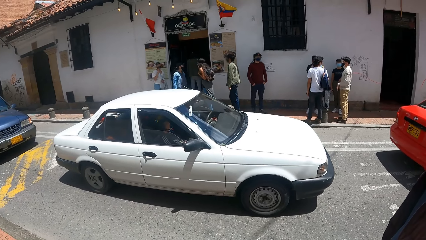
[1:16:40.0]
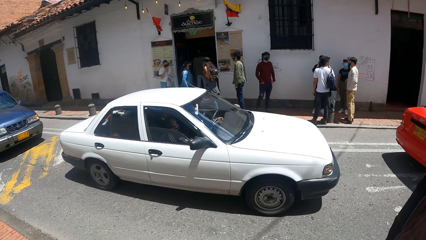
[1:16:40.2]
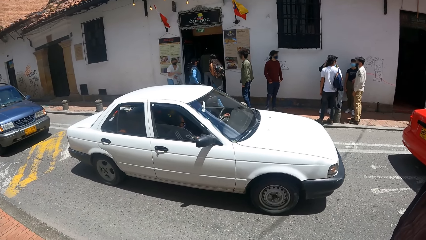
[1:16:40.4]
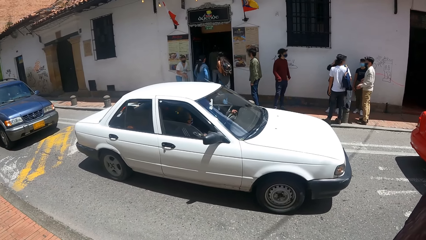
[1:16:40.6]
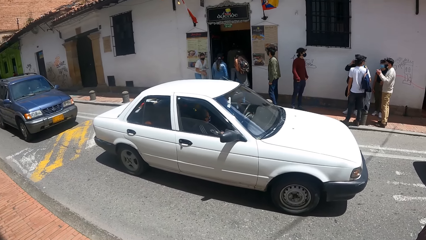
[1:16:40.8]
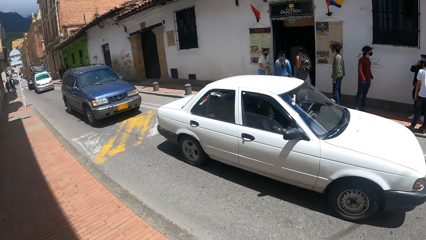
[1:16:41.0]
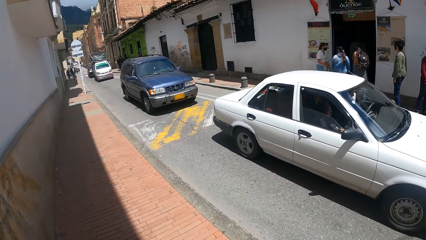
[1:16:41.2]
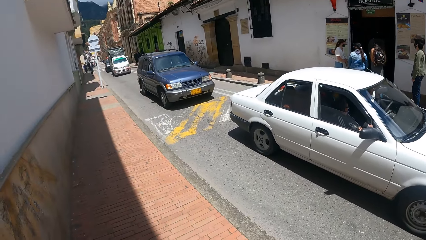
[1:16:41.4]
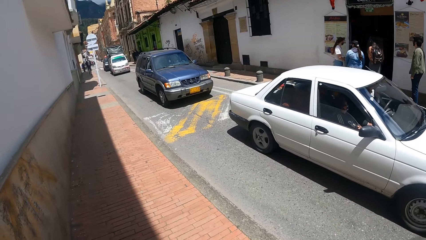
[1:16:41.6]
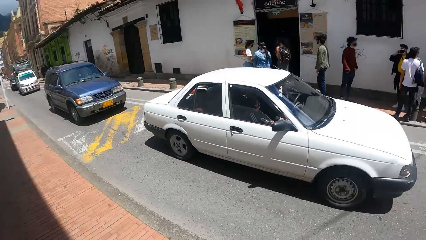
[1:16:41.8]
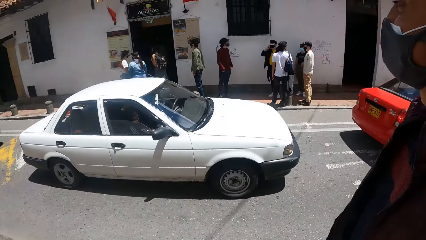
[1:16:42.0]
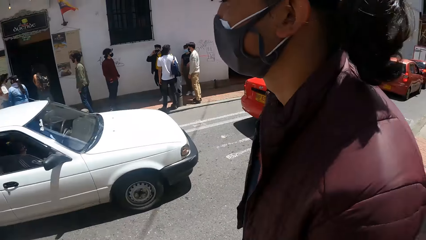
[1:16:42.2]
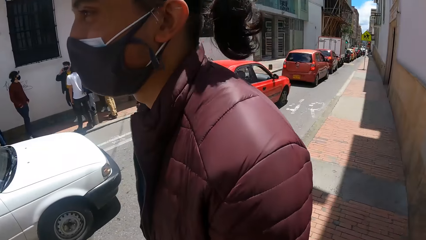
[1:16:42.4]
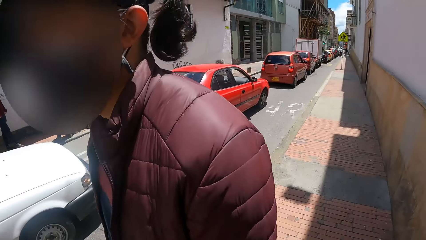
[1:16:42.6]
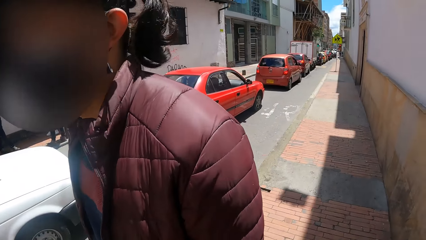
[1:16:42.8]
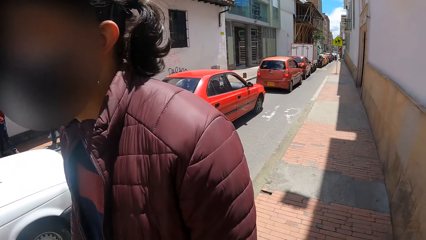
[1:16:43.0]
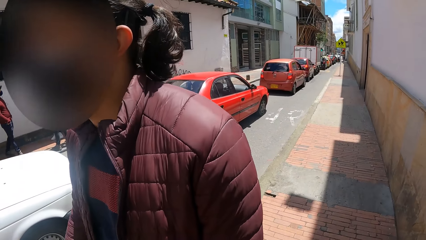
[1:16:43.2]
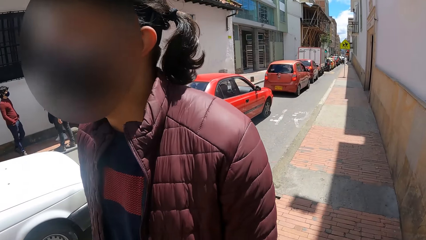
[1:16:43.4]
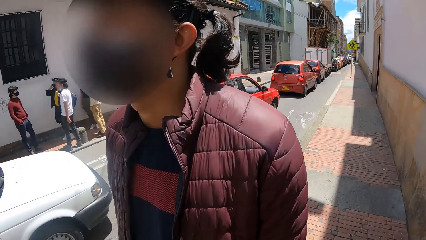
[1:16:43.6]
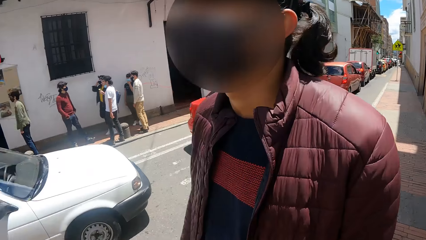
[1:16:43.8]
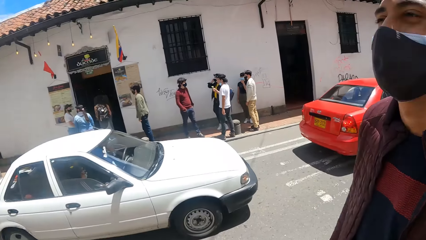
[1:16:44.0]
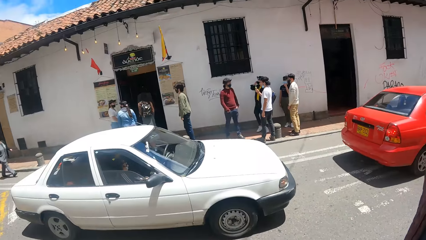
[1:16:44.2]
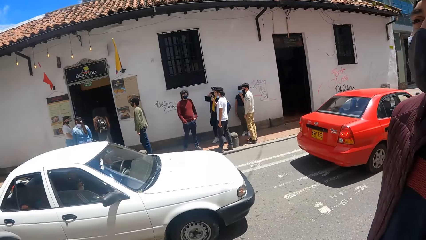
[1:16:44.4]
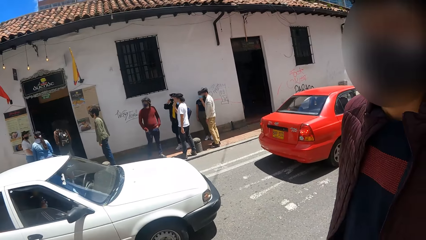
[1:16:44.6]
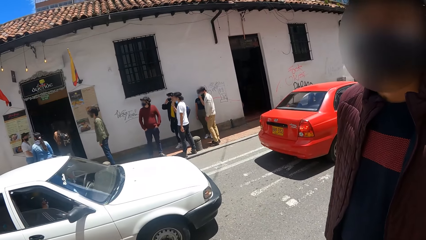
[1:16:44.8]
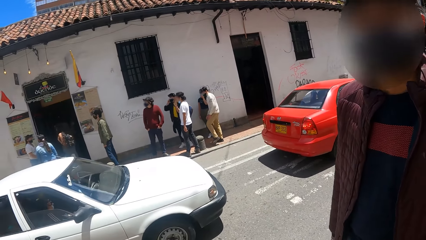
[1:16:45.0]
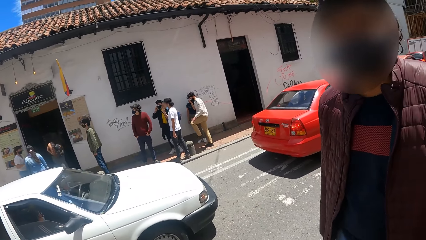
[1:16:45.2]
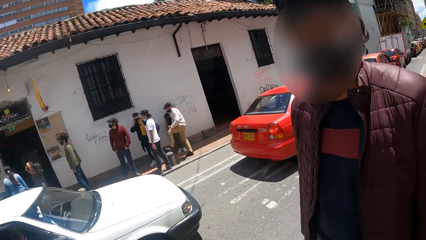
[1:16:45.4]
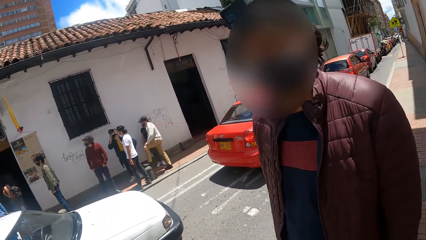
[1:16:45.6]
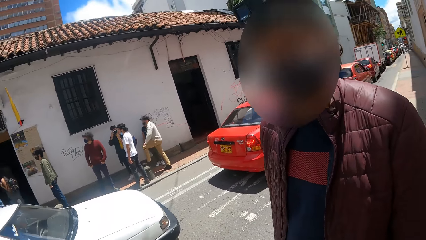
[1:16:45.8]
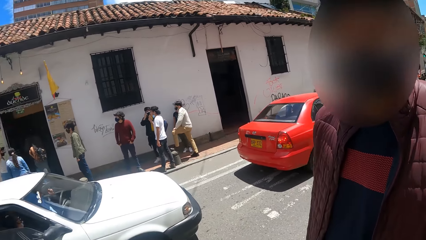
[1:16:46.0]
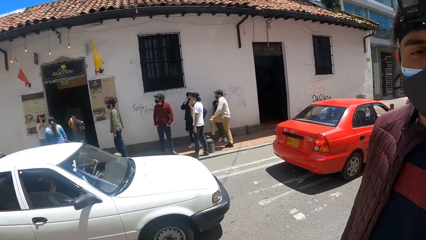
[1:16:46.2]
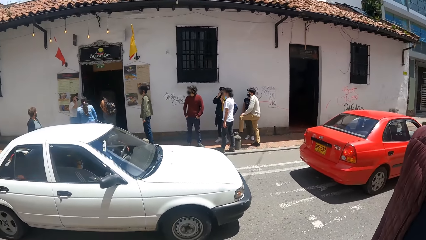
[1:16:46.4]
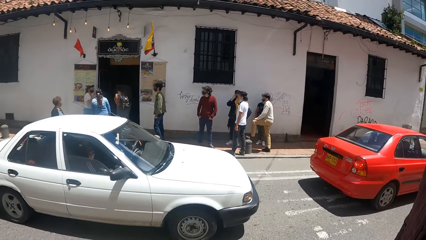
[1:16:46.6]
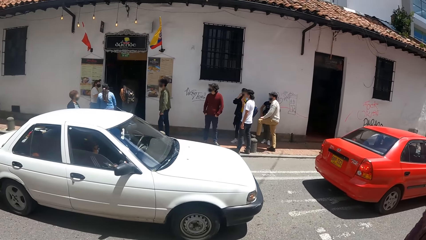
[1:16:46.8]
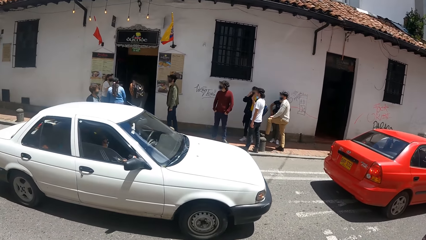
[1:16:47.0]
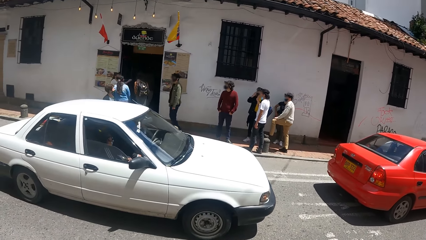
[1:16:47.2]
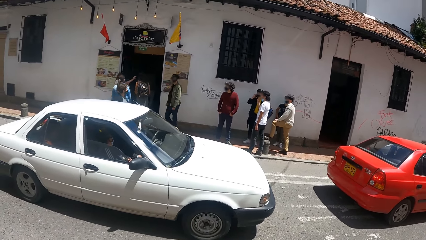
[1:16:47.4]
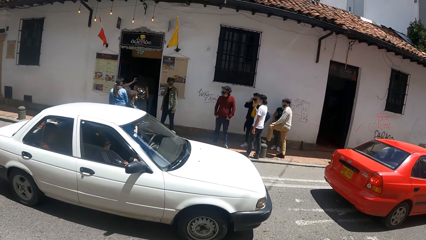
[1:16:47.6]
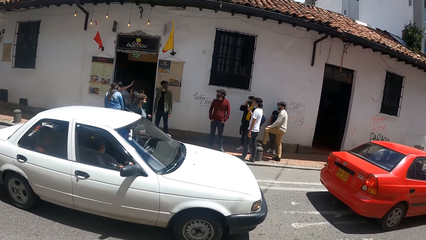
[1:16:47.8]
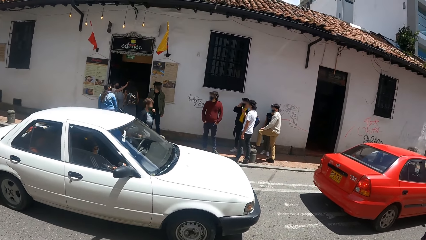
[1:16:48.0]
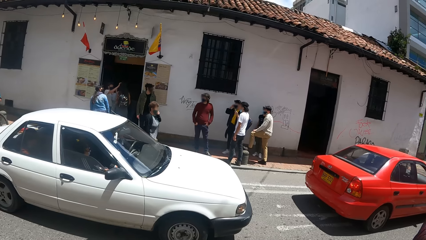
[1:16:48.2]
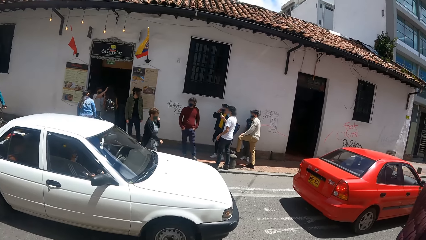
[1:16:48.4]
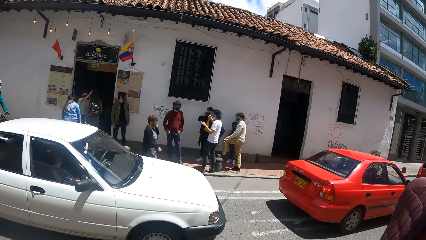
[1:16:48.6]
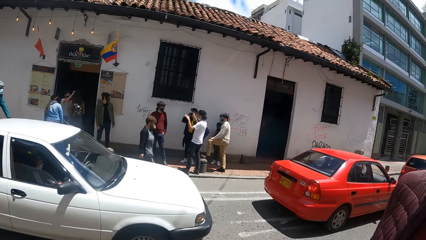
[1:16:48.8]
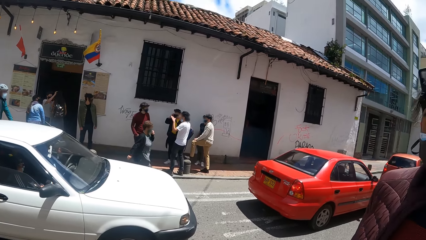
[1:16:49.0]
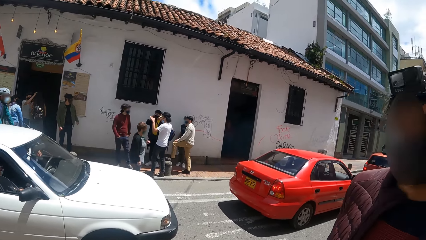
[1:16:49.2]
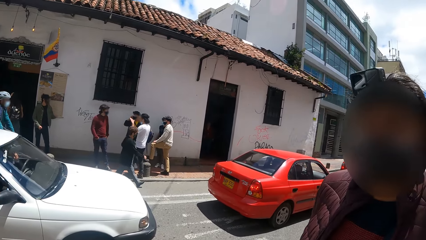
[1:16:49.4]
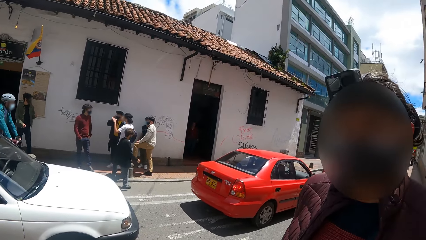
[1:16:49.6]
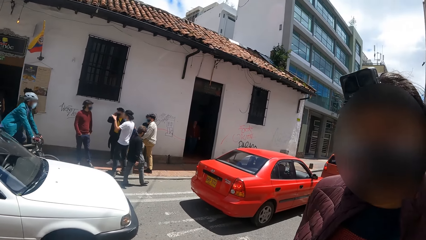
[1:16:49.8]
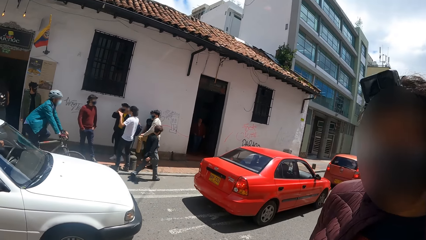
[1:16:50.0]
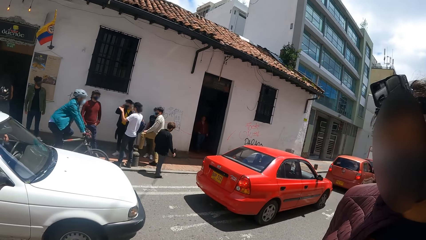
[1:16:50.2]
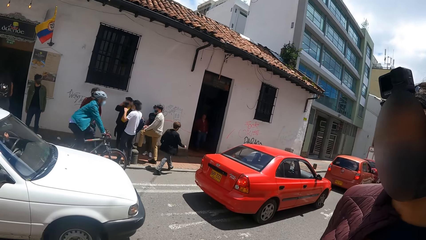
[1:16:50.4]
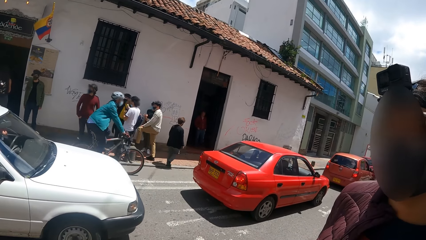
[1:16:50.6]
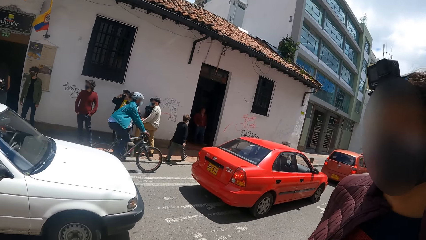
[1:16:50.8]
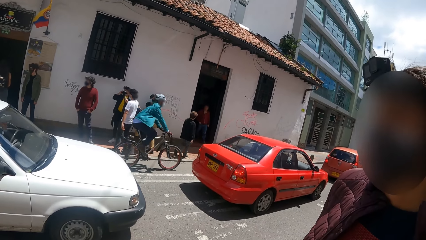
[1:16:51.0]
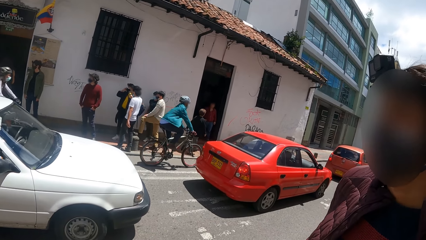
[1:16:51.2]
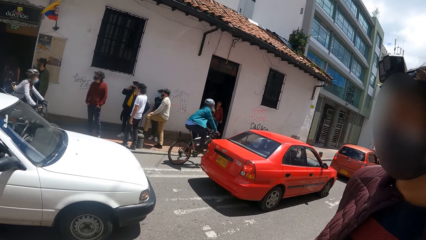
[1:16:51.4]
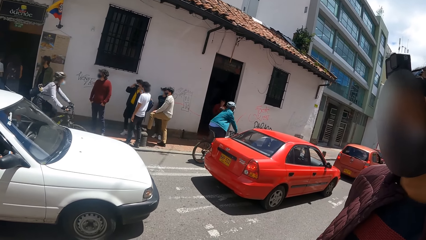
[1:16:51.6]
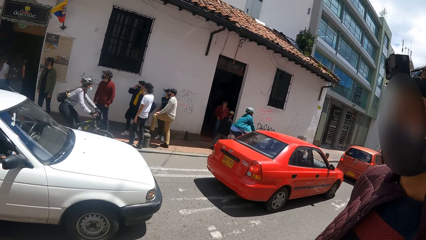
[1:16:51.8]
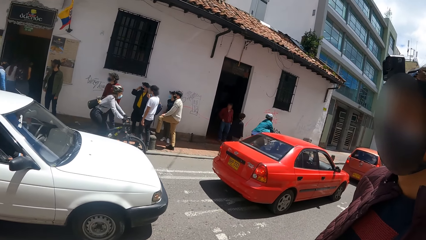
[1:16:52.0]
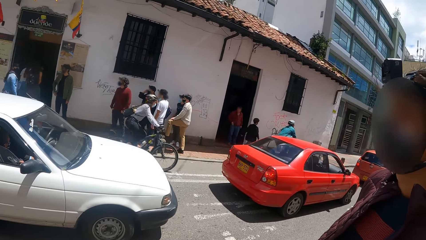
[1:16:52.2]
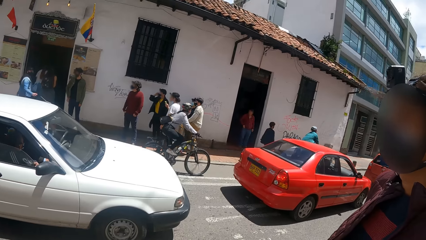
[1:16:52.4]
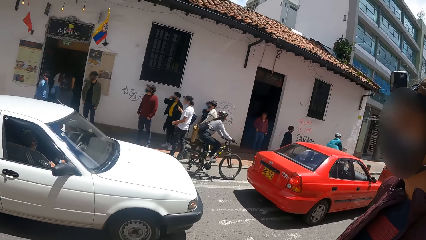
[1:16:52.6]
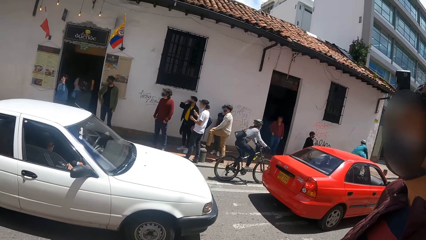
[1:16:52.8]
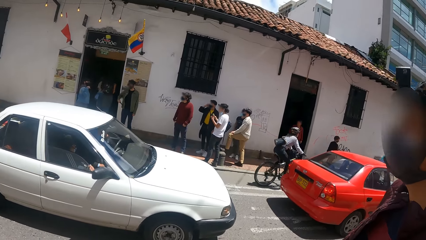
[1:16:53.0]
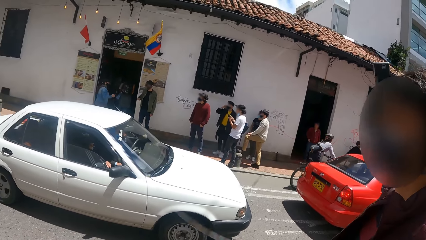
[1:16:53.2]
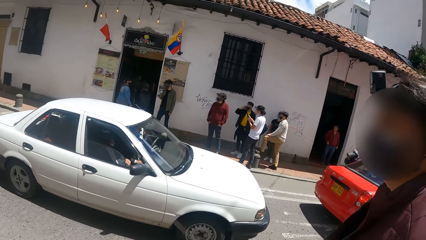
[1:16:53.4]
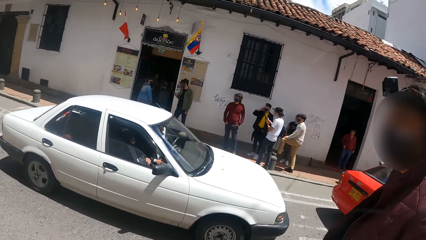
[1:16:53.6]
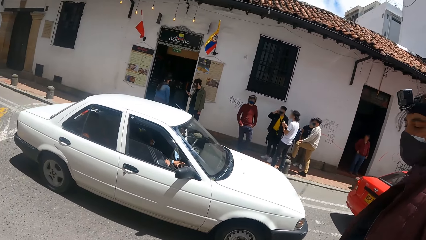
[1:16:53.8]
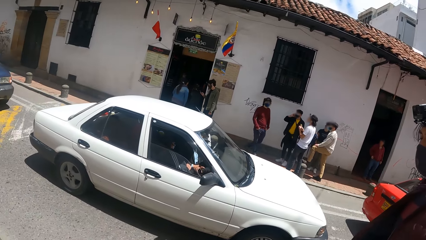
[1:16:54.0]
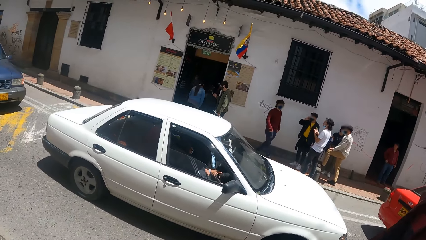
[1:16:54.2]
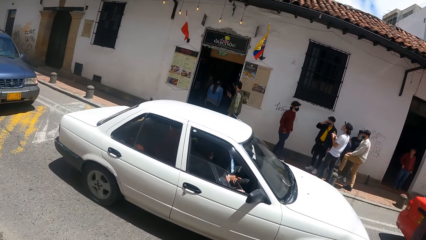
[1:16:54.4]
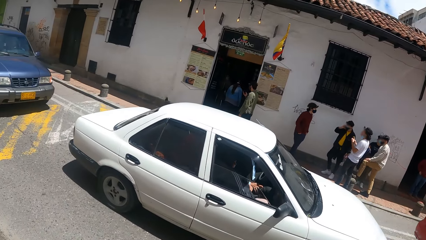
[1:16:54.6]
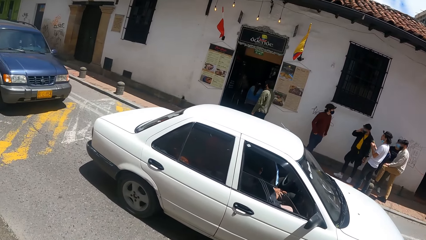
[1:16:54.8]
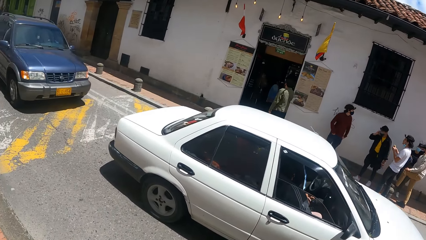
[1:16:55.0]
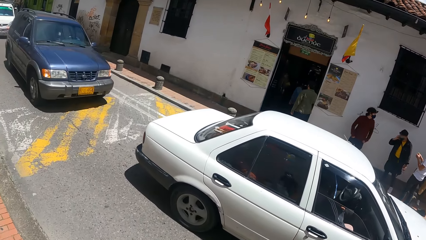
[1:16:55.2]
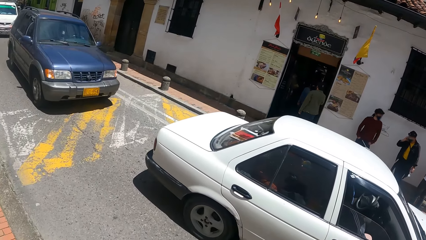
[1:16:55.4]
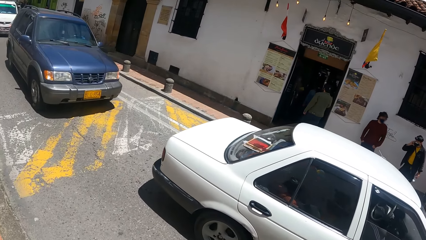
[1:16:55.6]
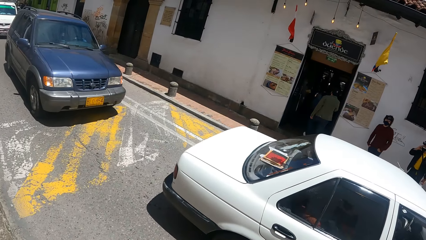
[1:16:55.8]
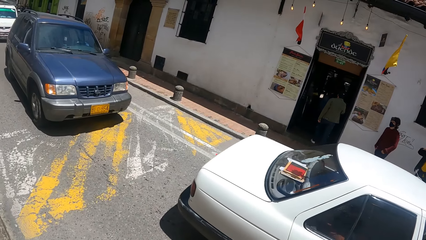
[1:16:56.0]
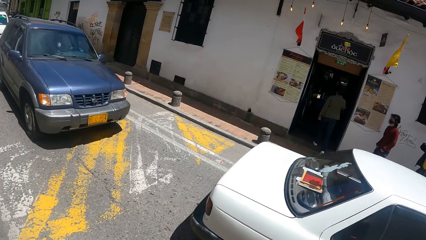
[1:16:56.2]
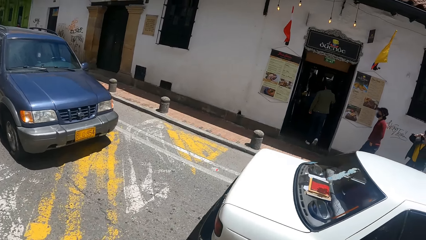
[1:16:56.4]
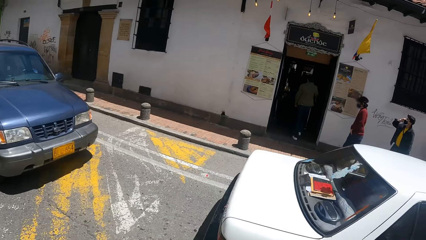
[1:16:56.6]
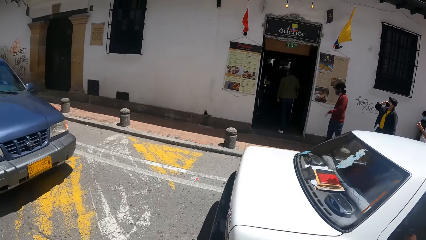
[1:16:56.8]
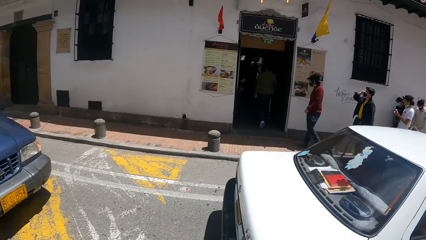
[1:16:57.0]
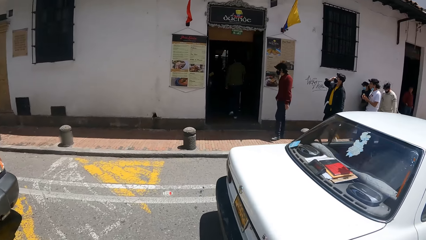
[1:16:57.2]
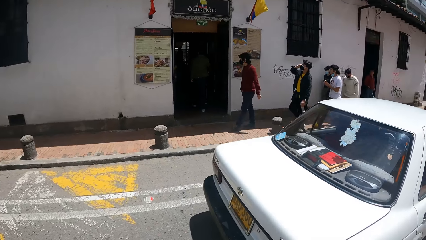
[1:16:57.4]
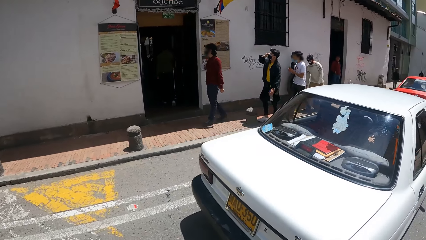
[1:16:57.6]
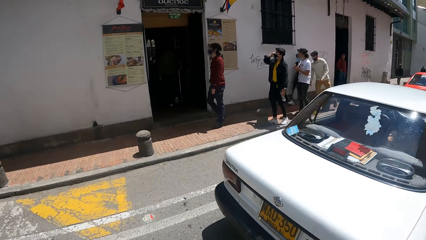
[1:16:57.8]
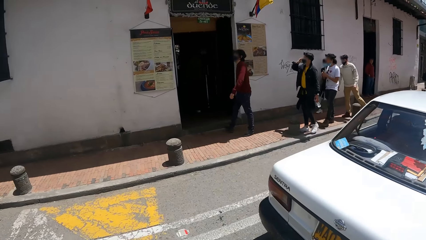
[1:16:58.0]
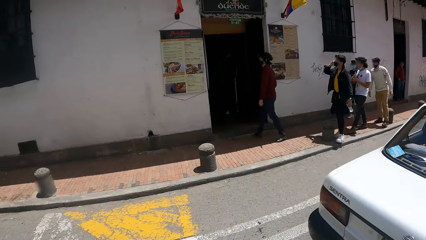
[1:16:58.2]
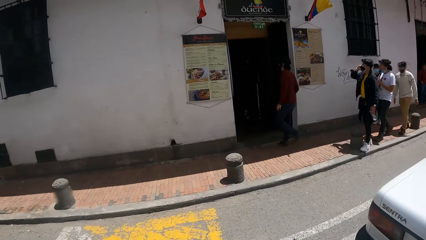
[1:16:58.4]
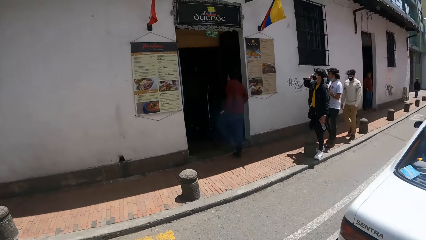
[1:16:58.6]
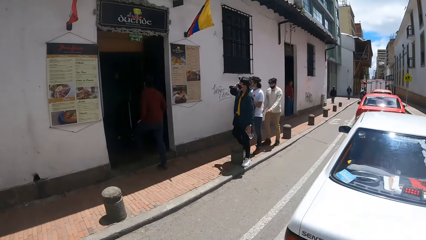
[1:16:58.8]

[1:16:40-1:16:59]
The camera wearer looks at a person. They look around. They look at the person again. They look around. They talk with the person. They cross the road. They walk.
